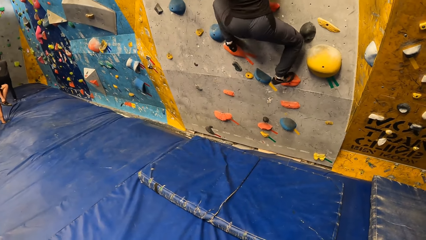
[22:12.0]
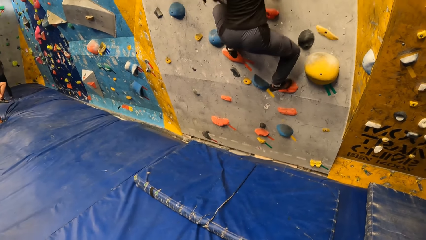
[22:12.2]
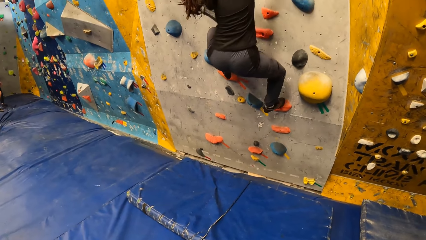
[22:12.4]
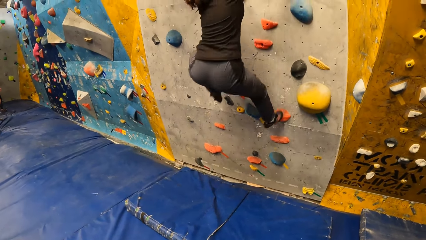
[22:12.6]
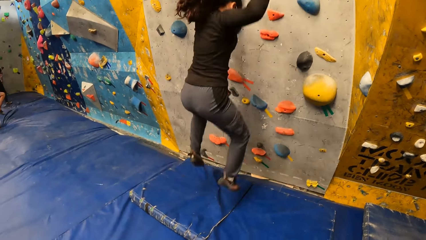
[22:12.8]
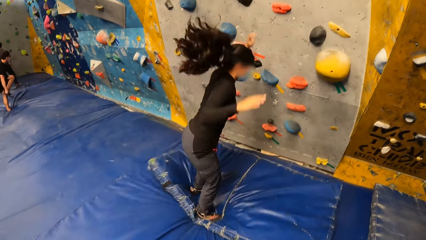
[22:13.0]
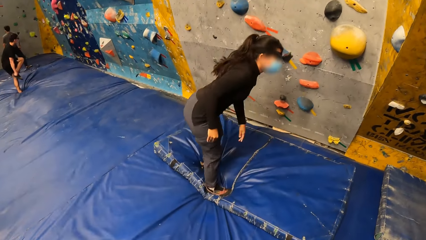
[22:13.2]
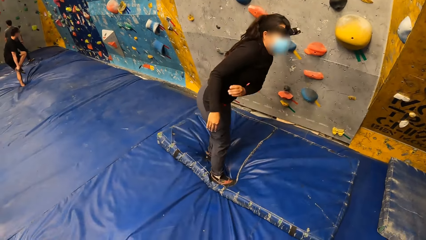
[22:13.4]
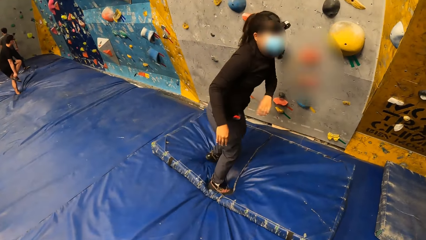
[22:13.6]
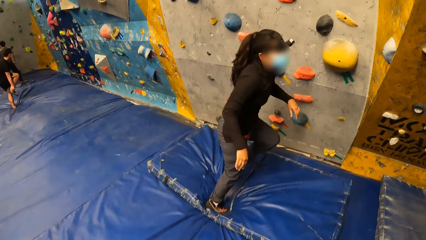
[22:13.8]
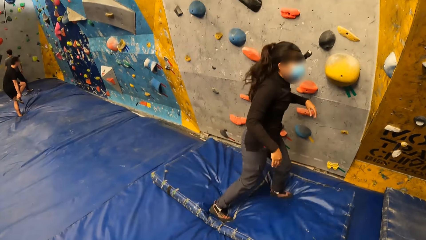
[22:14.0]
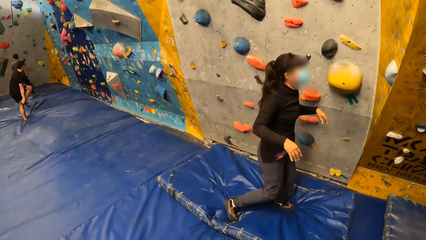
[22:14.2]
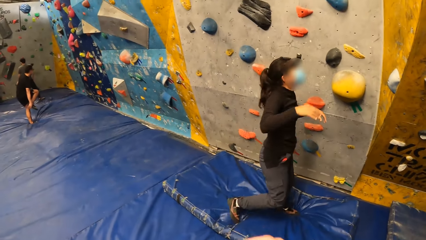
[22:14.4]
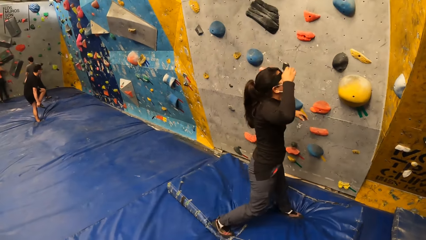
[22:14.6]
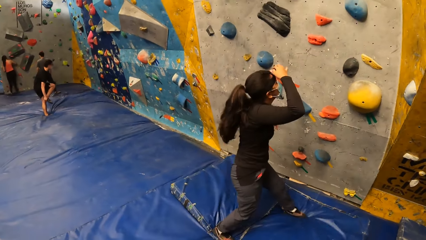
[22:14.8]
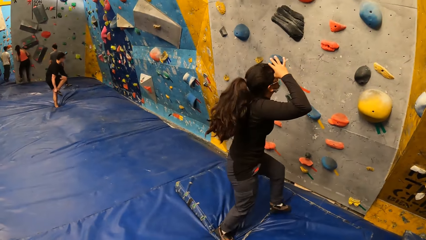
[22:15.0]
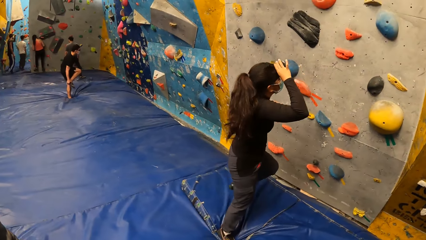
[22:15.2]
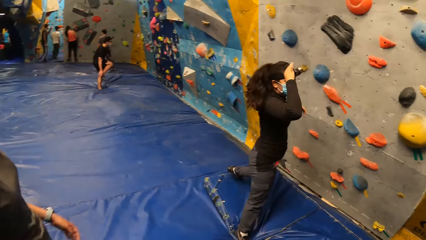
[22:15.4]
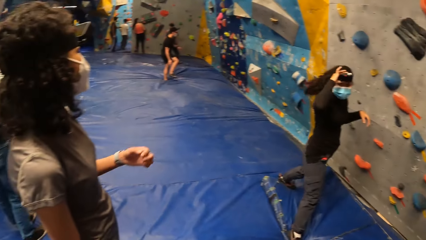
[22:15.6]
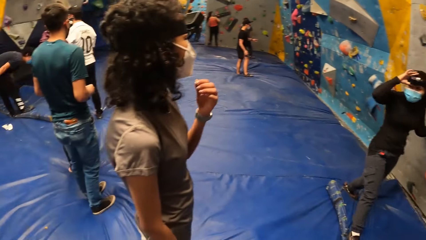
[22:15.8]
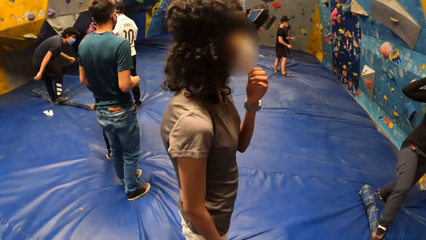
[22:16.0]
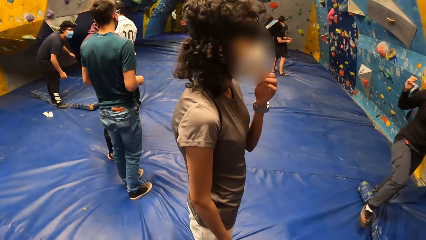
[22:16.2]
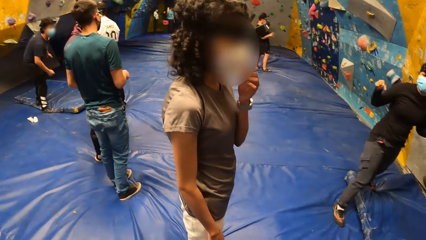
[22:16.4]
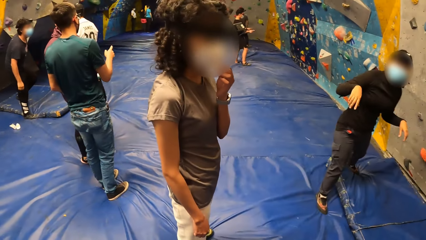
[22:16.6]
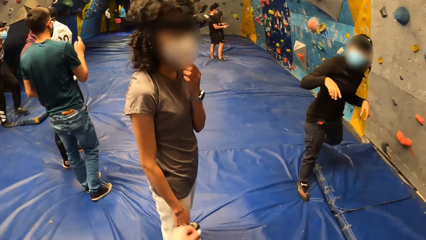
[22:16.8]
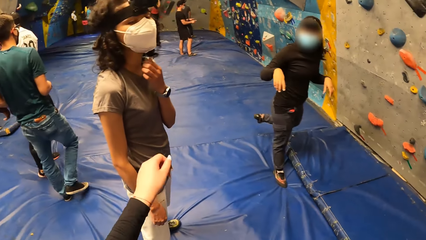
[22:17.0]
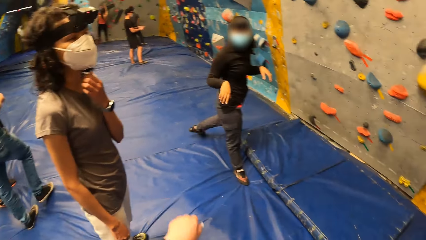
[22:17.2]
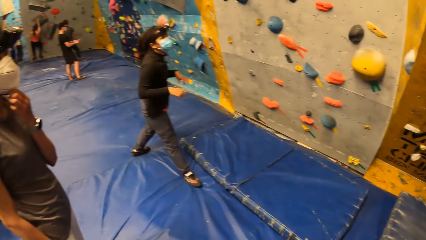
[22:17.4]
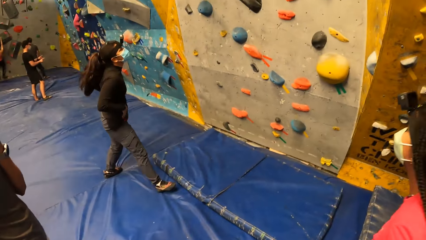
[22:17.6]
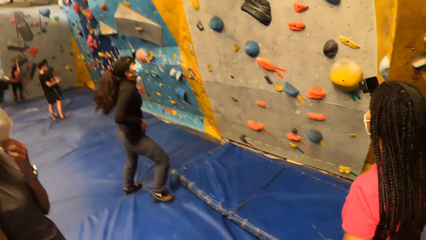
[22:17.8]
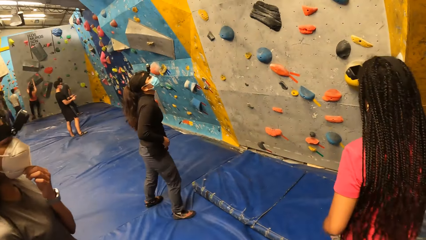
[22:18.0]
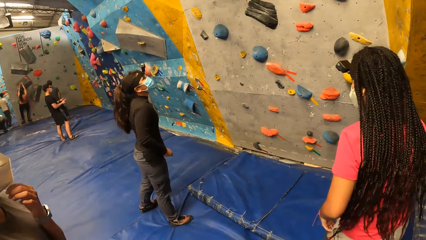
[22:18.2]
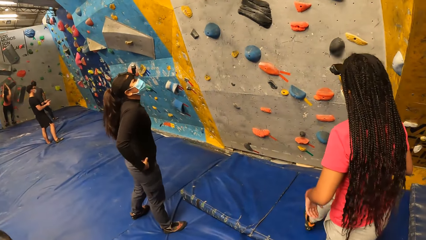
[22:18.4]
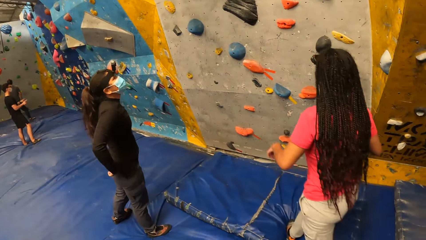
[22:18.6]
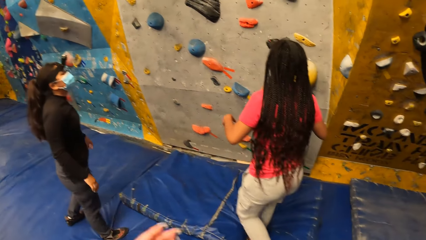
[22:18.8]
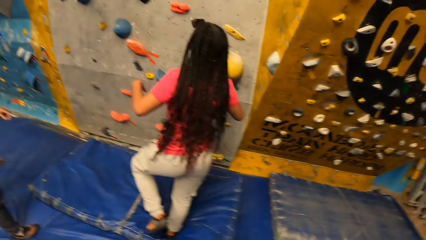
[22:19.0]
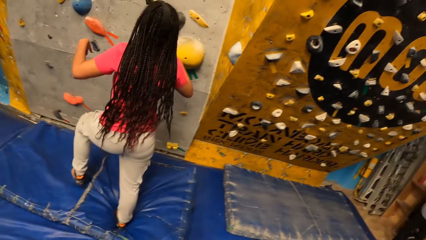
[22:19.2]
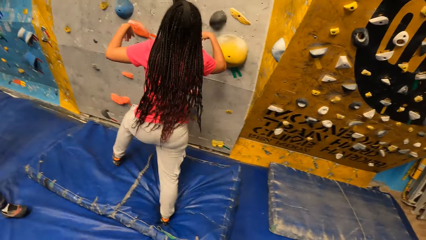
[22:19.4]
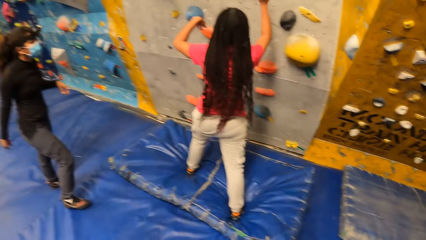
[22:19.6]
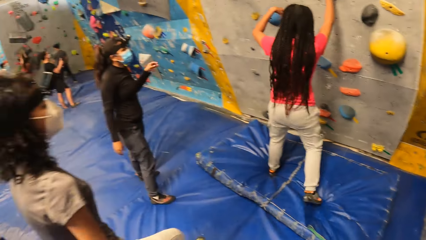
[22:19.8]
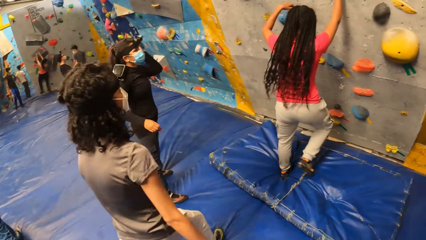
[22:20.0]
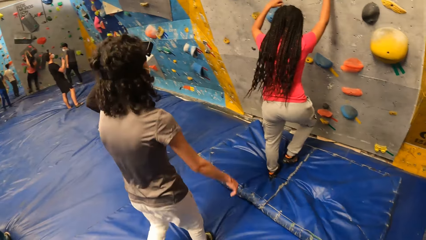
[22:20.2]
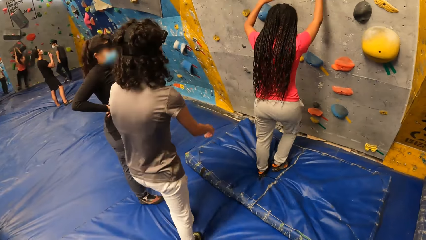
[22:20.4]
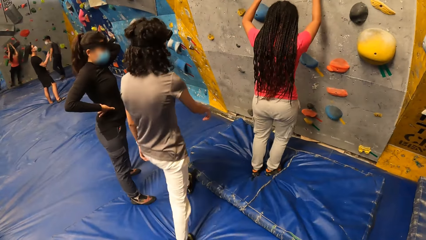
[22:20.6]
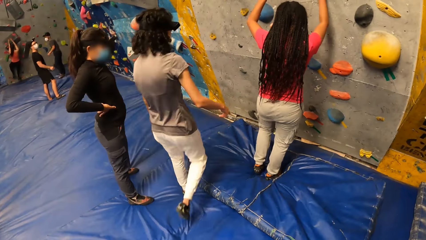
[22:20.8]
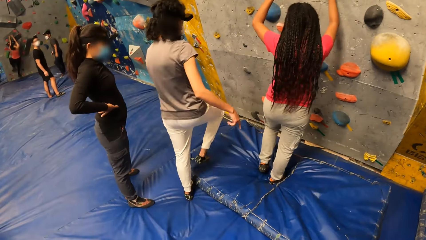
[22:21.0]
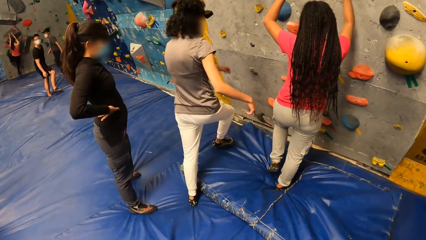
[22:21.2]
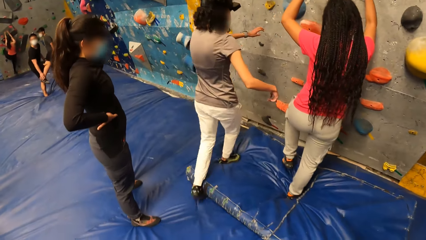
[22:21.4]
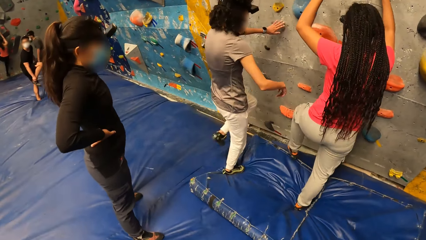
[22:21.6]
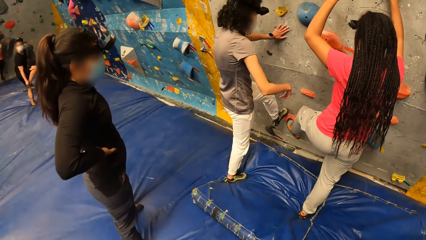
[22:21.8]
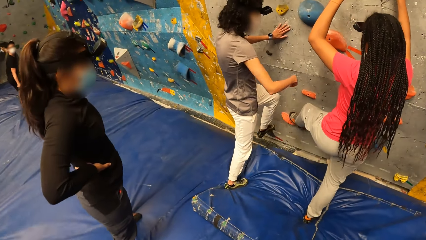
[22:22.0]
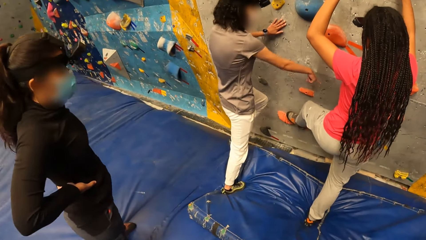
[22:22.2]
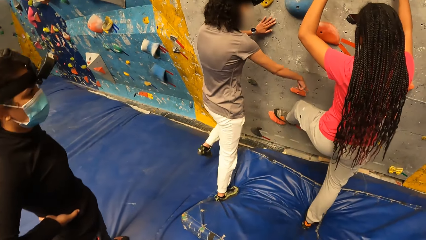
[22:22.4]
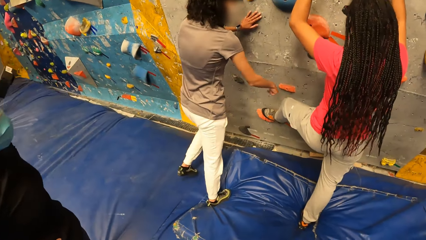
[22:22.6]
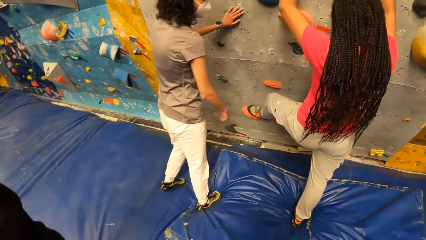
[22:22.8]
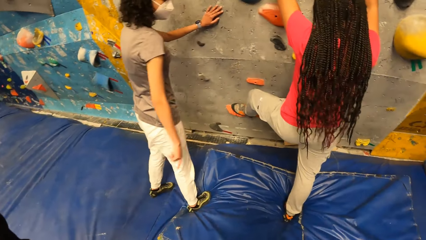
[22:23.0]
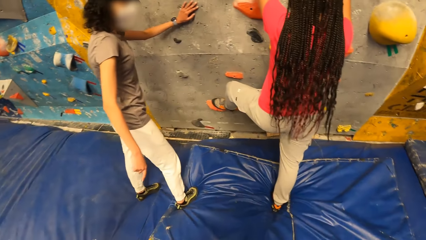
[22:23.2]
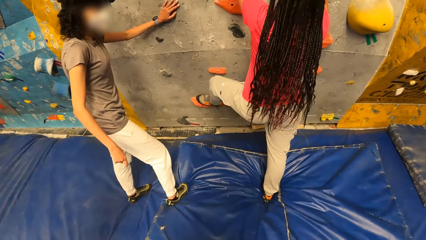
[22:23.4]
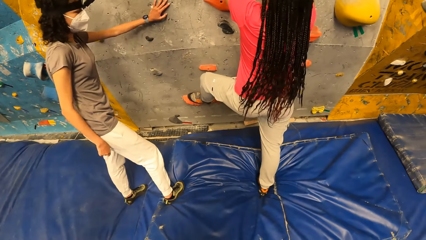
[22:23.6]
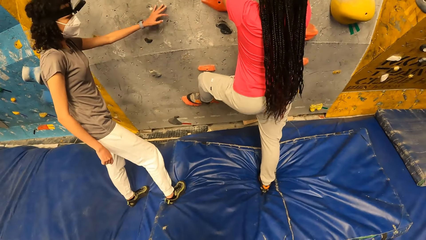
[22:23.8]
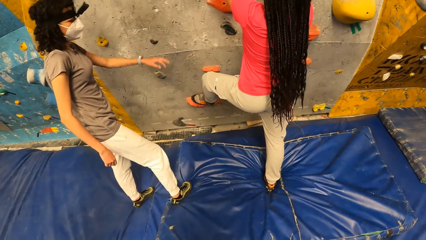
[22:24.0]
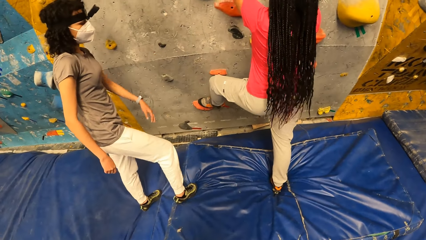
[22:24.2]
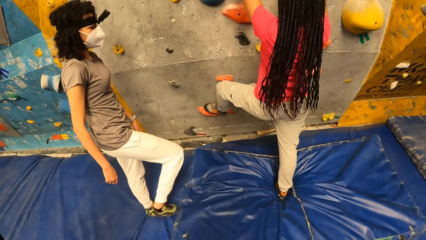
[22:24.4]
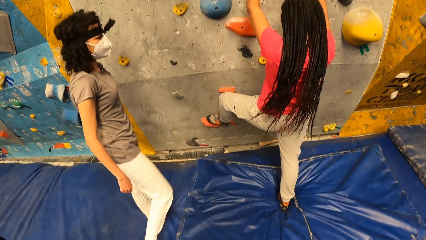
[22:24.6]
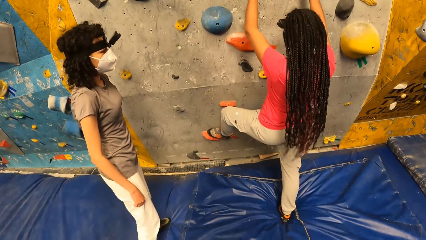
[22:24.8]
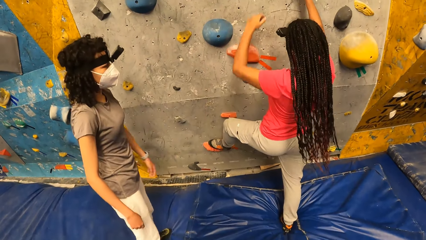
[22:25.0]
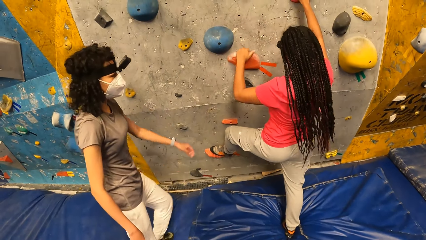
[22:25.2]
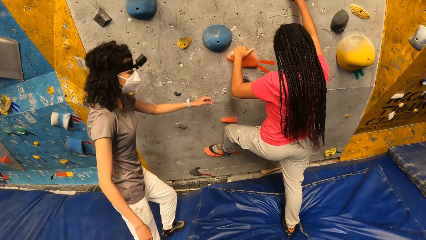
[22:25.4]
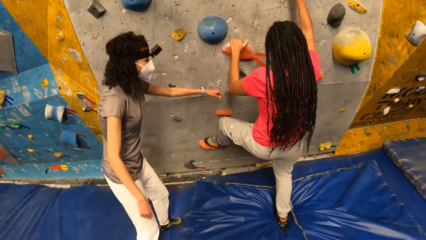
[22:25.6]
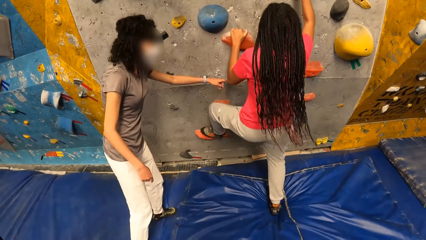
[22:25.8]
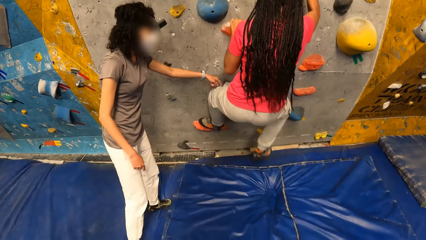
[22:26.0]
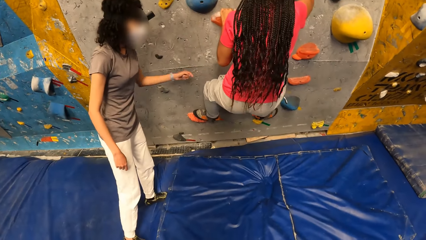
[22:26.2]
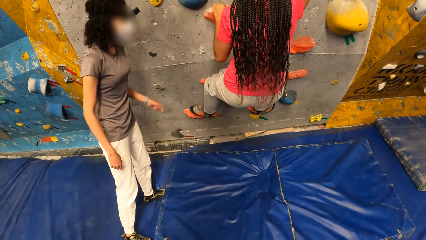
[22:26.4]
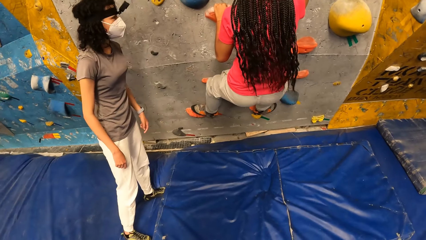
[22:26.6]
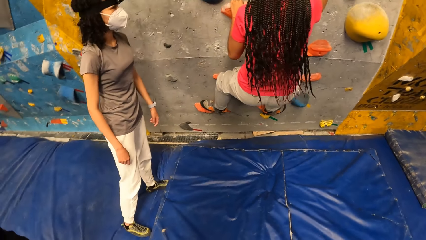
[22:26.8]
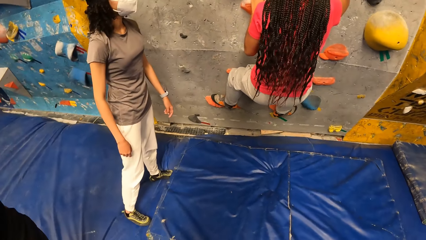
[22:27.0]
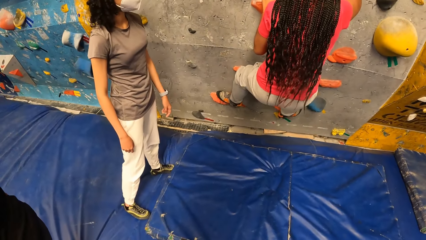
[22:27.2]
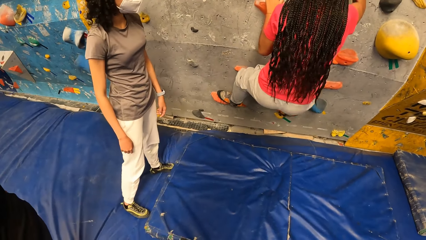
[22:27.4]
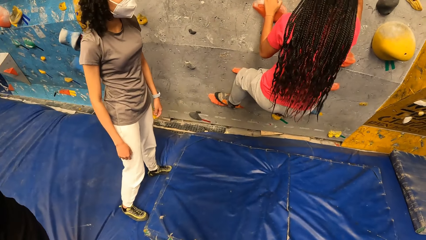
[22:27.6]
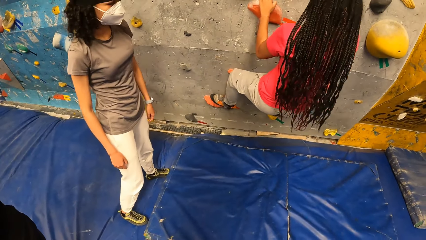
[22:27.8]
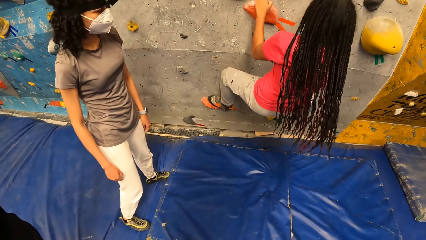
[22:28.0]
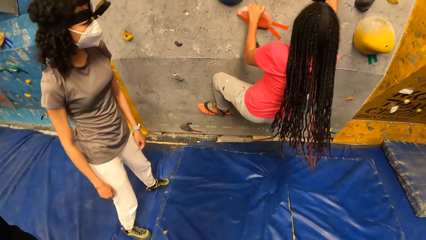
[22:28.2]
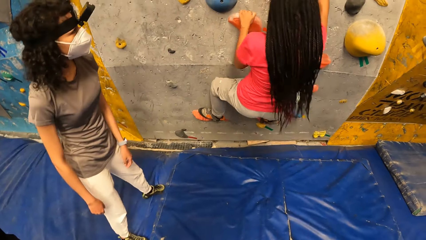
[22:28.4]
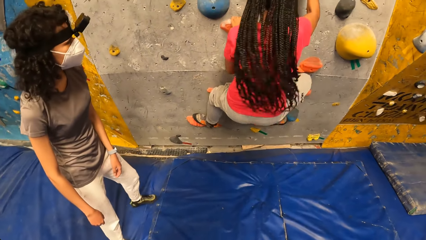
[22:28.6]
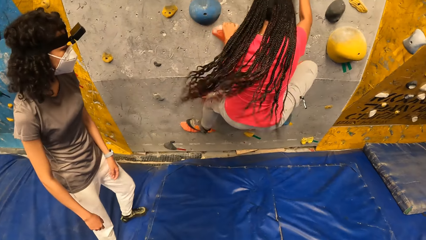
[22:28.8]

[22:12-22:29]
A lady jumps off the wall onto the mattress on the crash pad. The camera wearer stares at the lady. They stare at the lady again. They look around. They stretch the left hand. They look around. Another lady climbs the wall with the foot and hand holds. The camera wearer walks towards a woman. A third lady places her left hand onto the wall. She kicks a foot hold with her right leg. She removes her left hand from the wall. The woman climbs up the wall. The camera wearer stares at the woman.
